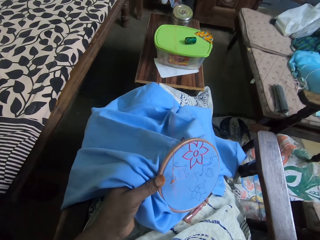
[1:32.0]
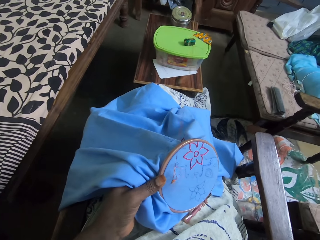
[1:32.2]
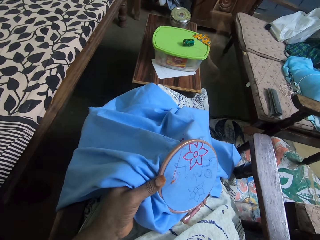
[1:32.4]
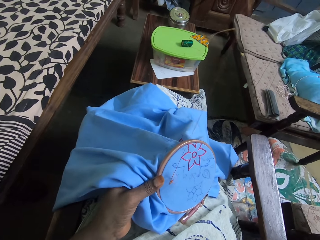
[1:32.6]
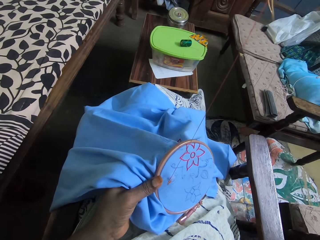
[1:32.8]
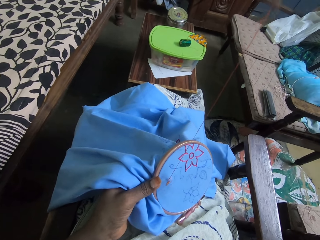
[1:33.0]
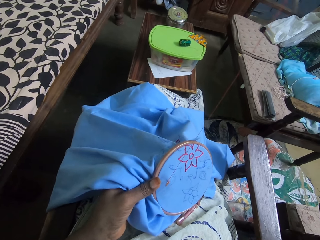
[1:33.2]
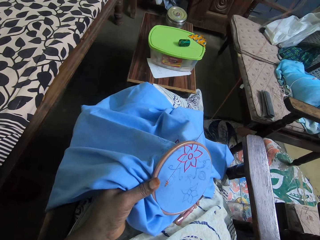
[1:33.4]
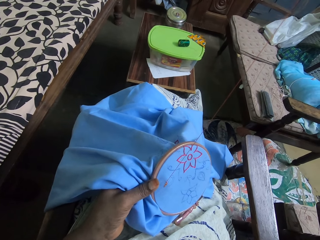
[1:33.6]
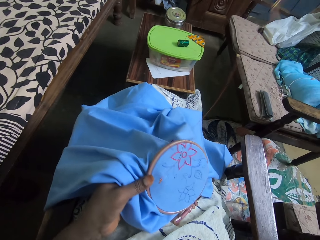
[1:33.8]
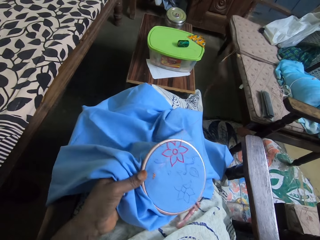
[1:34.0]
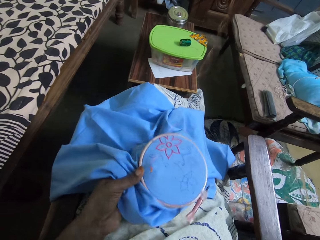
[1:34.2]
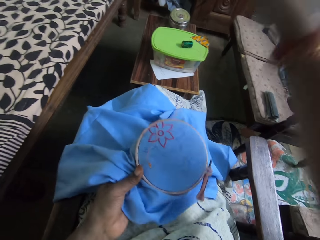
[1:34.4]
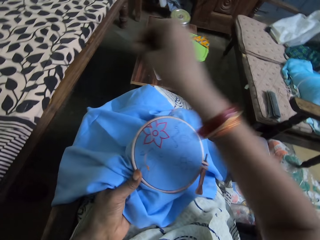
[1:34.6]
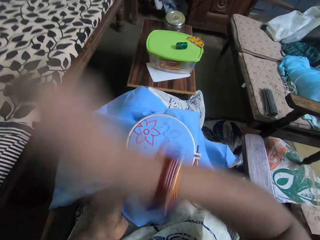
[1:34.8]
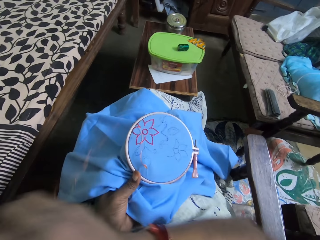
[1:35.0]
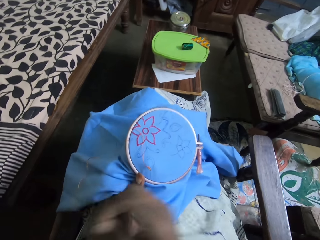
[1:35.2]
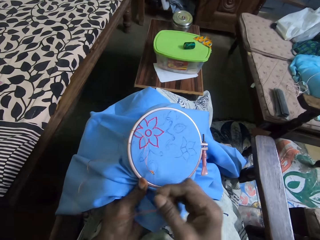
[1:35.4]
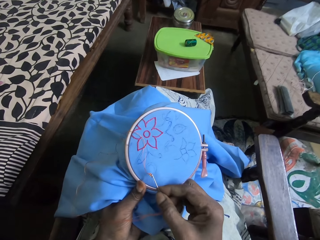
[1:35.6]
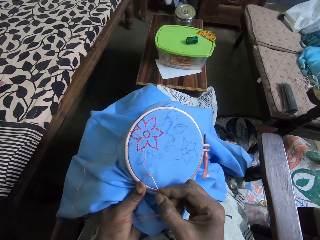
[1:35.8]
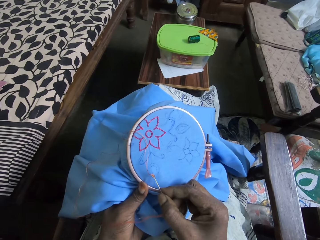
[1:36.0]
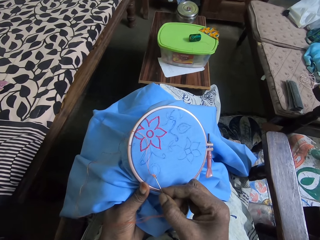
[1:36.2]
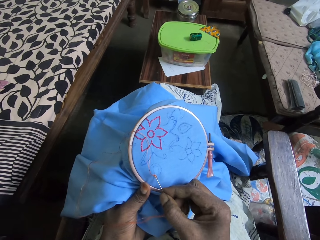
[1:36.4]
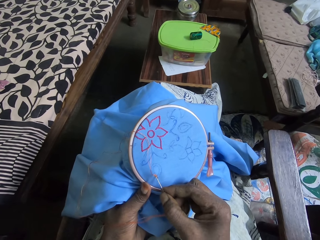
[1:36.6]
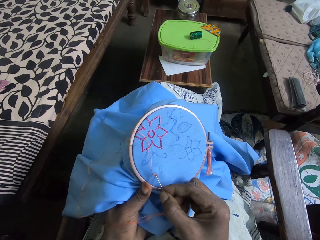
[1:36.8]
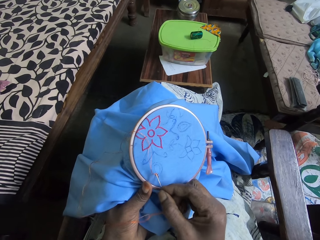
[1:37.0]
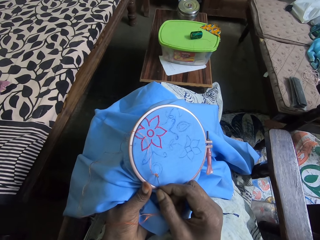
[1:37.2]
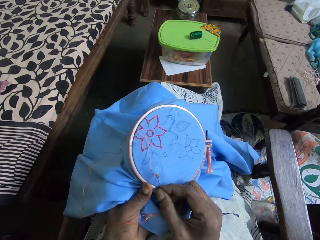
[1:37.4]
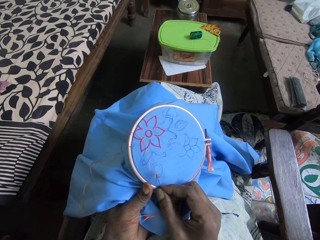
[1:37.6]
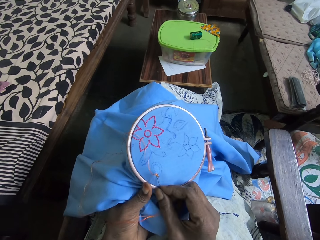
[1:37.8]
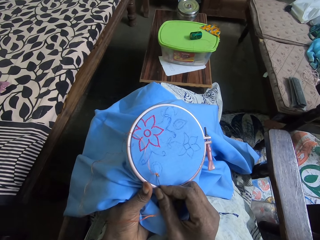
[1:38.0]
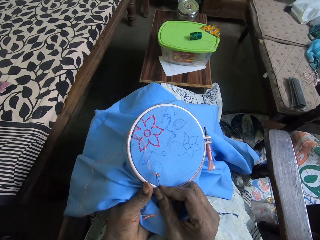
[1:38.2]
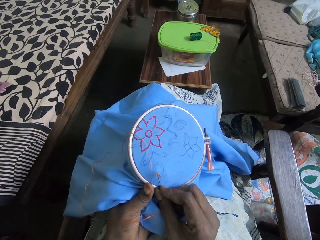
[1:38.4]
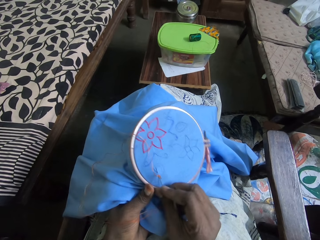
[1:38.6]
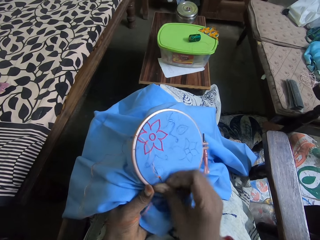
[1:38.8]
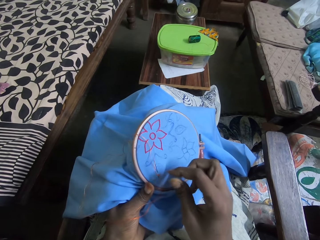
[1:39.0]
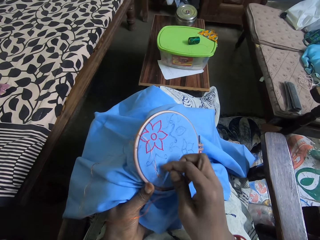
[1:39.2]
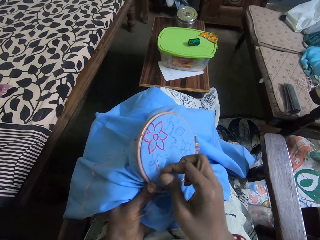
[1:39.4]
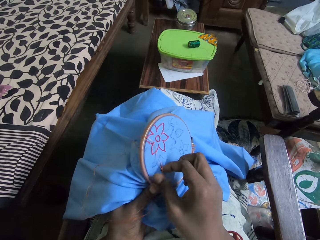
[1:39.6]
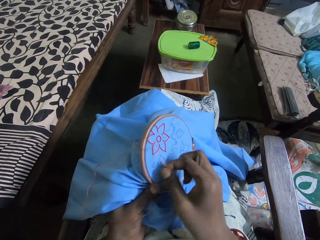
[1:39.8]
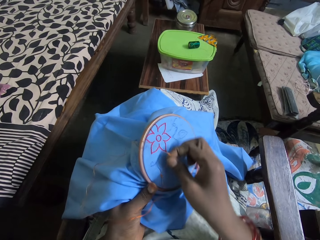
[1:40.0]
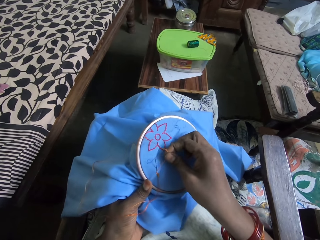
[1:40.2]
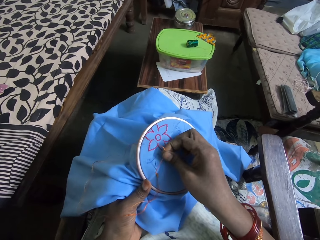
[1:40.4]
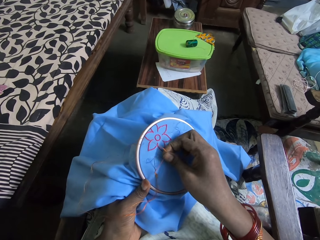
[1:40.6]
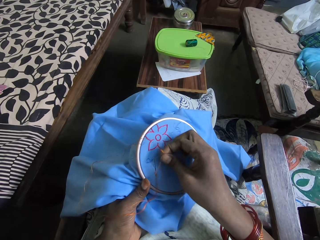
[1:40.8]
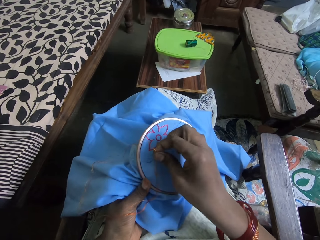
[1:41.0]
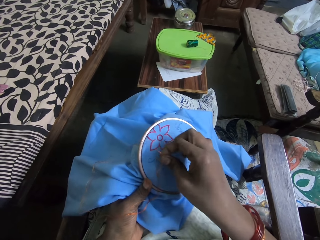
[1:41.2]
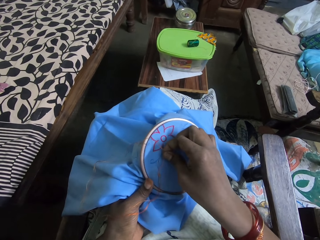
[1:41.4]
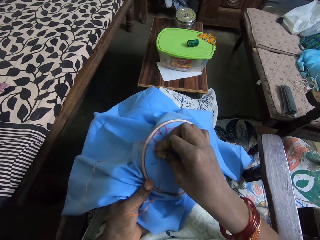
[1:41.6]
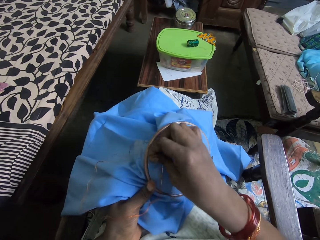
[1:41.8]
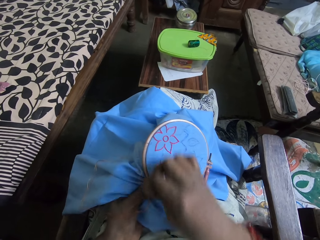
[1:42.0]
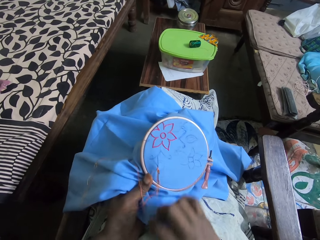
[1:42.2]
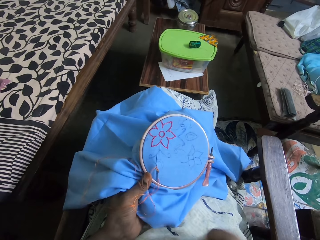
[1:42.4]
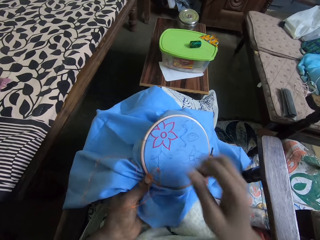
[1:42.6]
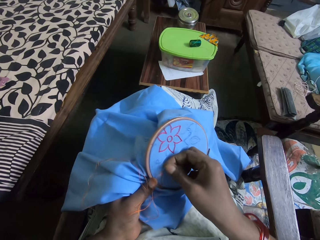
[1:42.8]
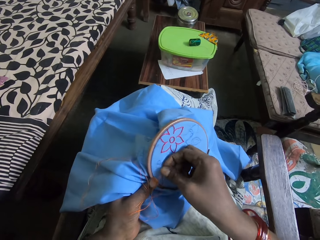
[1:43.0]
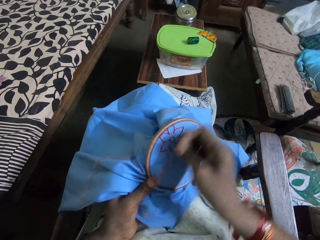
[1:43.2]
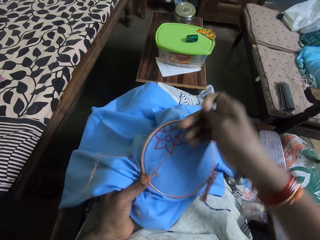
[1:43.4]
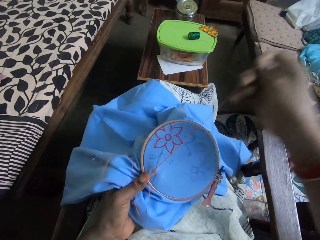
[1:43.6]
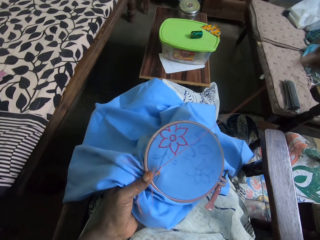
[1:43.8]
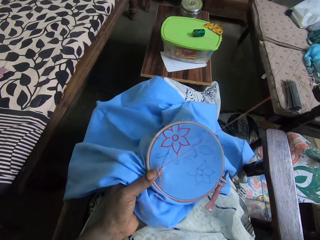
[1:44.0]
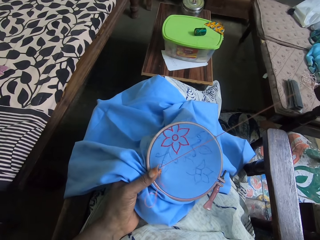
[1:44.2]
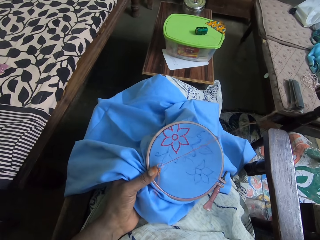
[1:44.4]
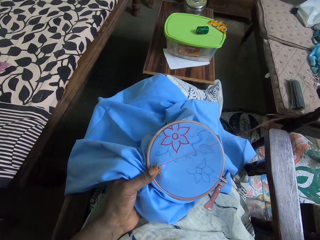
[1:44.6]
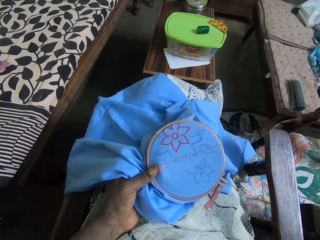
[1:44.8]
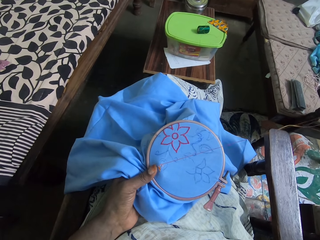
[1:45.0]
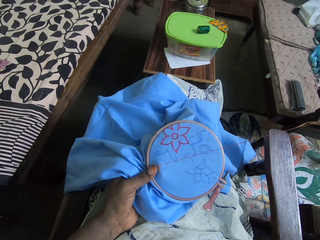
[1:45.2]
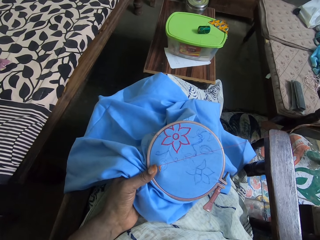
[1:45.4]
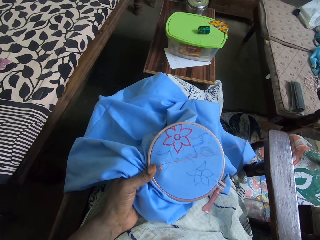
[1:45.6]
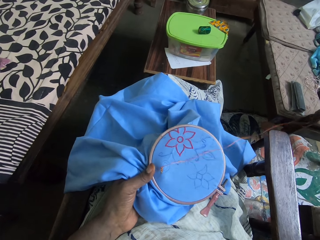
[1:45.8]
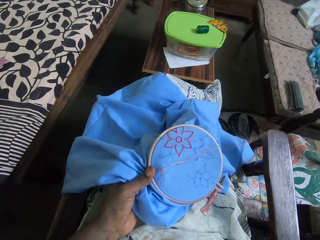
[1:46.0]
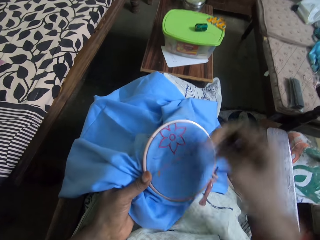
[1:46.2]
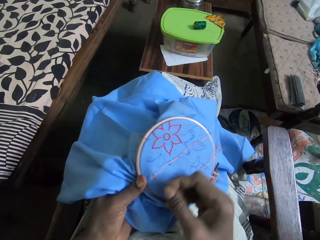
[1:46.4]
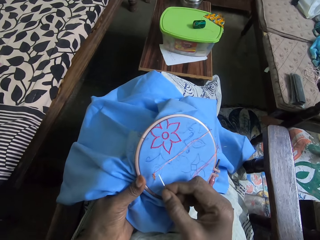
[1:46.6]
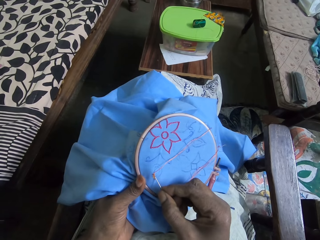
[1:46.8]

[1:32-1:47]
The camera wearer sews a flower on the cloth. They put thread across a needle. They pull the needle.

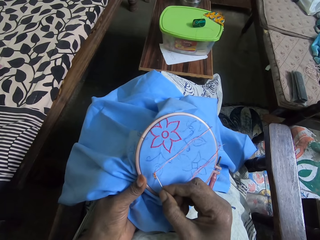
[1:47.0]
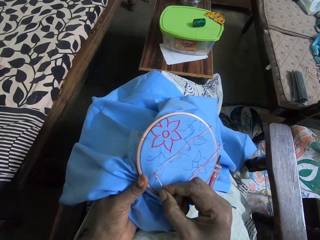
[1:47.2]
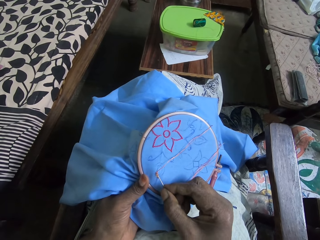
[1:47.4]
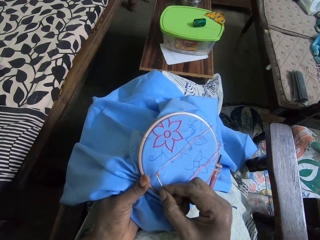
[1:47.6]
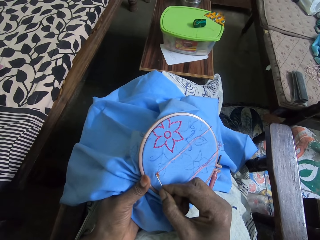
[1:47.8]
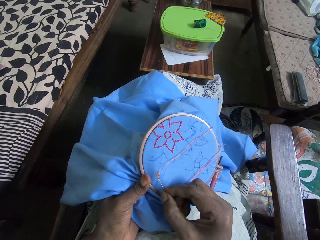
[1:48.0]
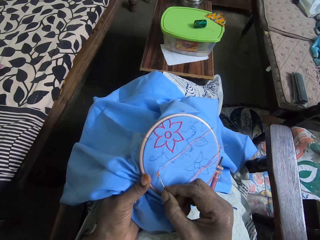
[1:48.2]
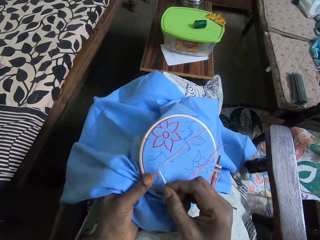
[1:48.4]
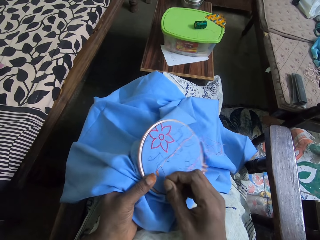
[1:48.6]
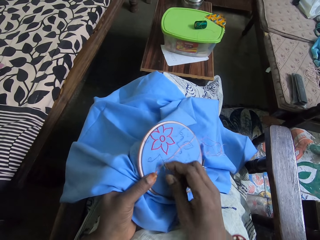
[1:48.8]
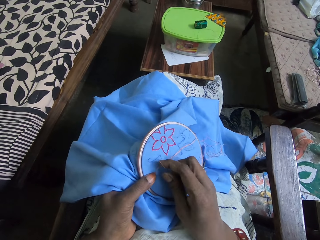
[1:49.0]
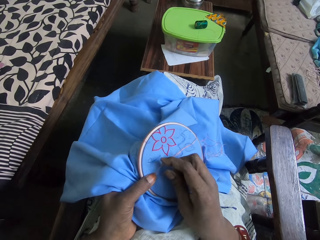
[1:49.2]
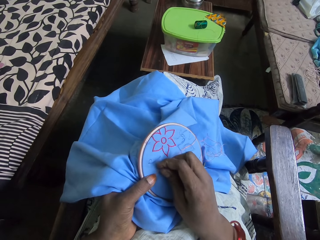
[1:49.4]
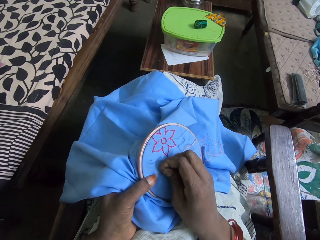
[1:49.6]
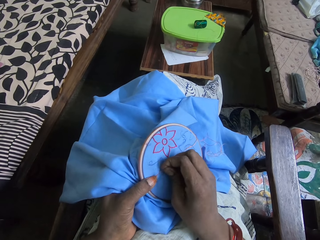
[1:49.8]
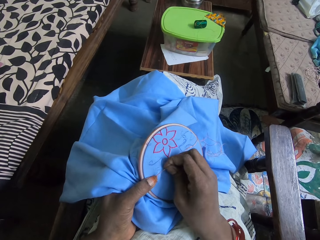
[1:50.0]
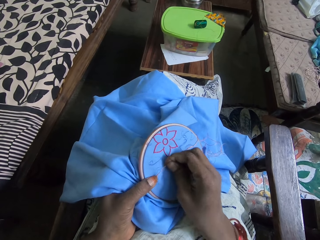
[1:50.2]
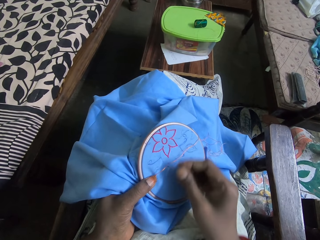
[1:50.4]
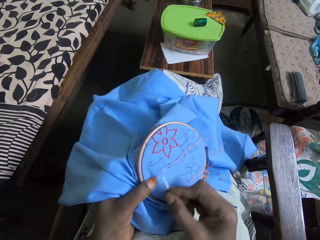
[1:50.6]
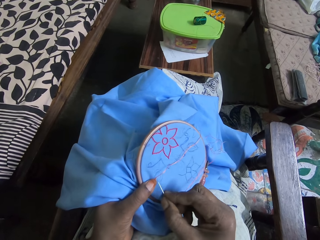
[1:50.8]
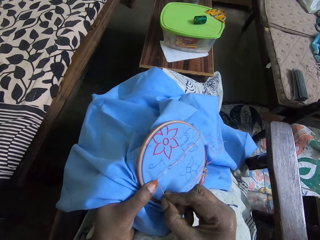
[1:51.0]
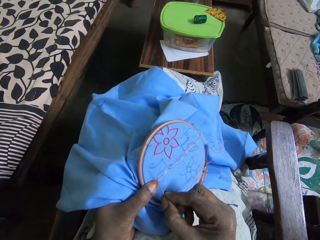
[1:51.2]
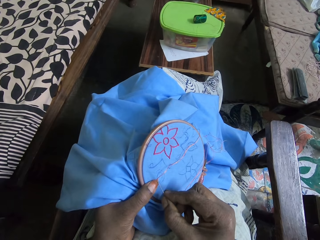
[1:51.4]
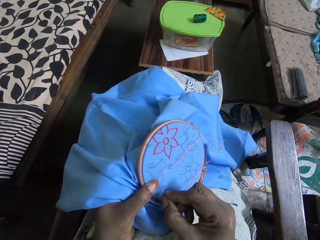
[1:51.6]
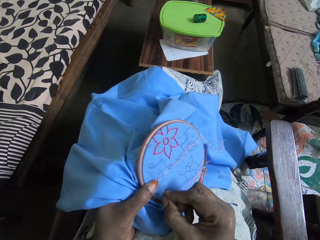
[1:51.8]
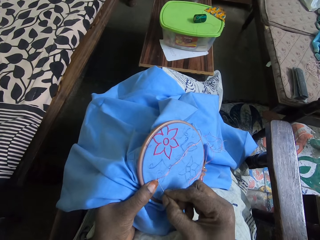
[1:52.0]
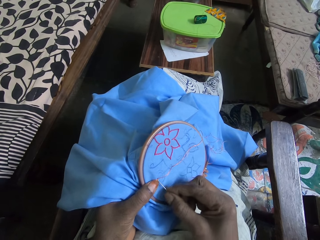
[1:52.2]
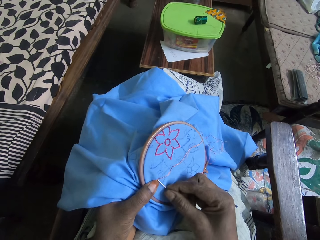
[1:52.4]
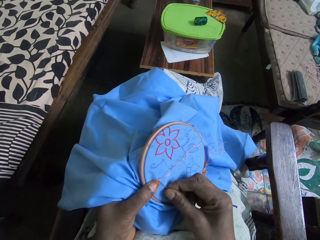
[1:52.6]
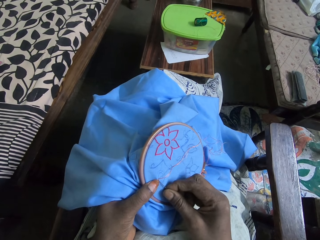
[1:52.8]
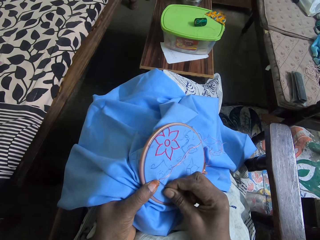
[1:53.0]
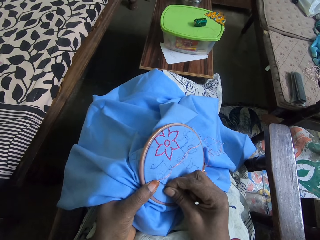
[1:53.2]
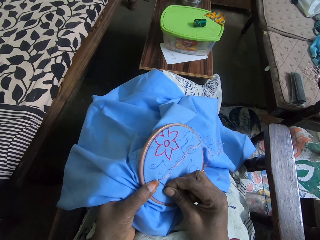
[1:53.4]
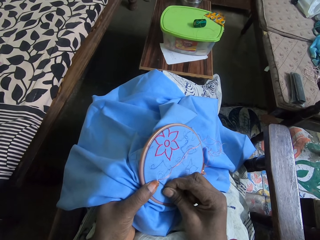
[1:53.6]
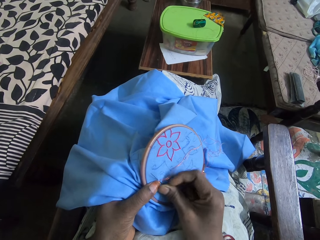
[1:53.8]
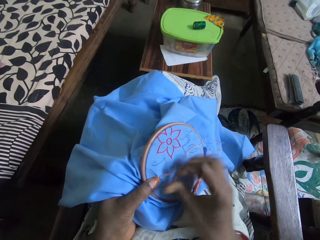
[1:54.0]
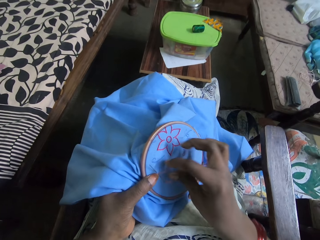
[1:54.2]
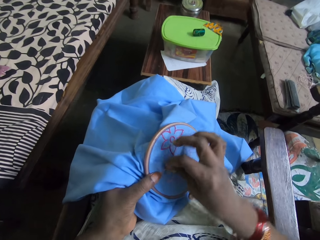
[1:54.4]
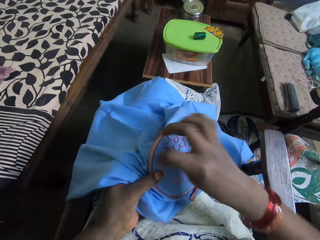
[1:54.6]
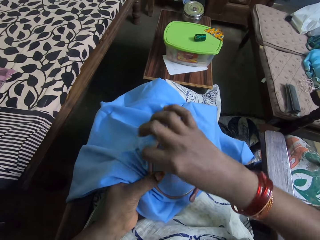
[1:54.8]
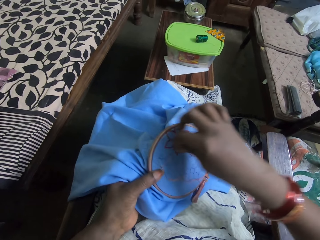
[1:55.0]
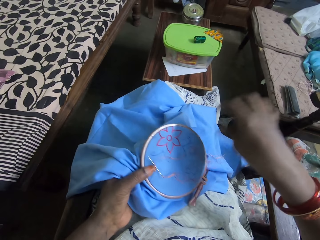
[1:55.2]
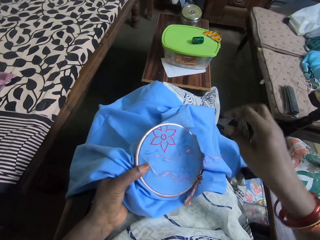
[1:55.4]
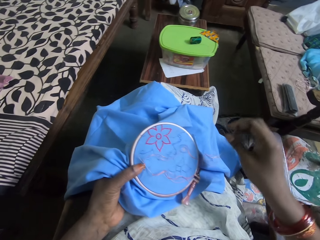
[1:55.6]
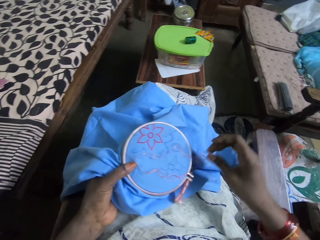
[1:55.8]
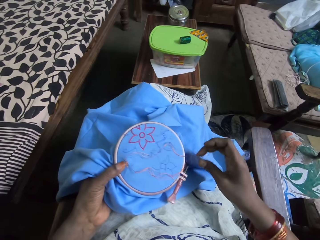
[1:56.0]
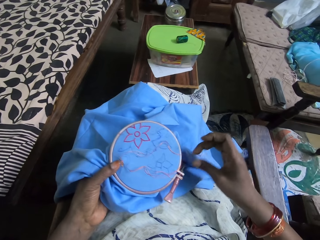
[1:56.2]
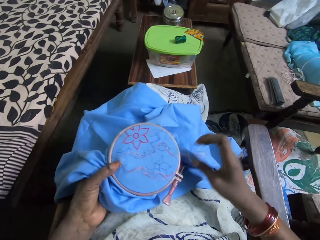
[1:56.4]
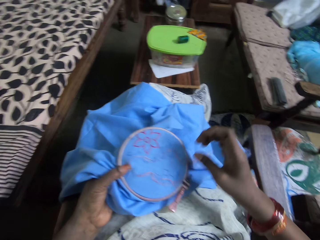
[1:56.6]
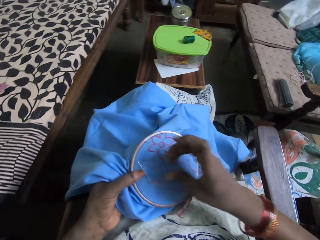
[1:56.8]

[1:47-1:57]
The camera wearer sews a flower on the cloth. They put thread across a needle.
